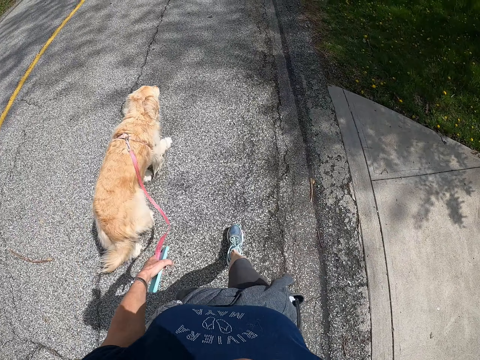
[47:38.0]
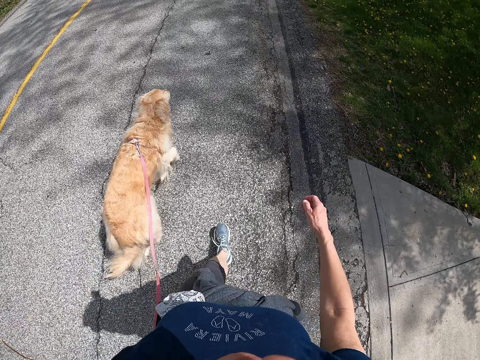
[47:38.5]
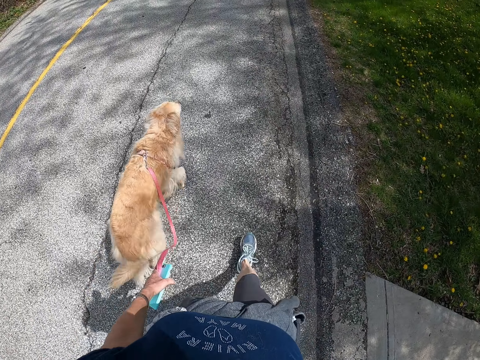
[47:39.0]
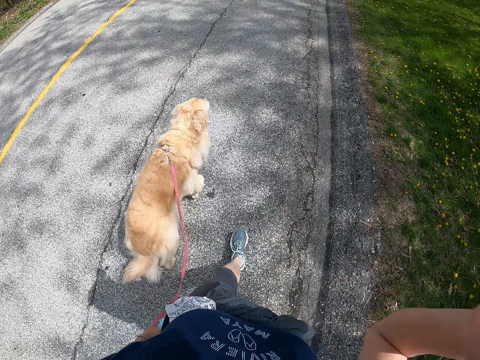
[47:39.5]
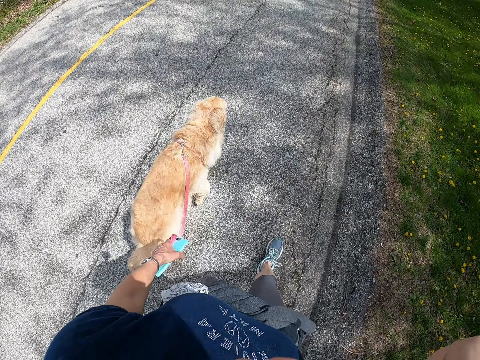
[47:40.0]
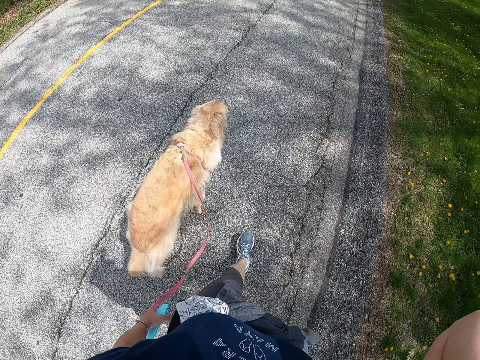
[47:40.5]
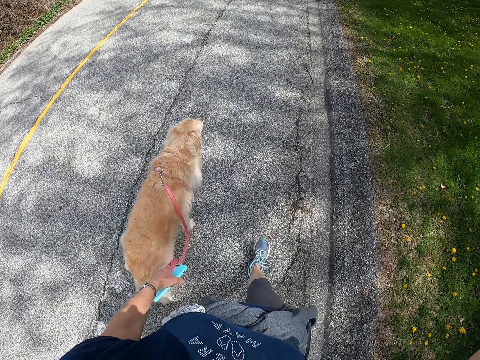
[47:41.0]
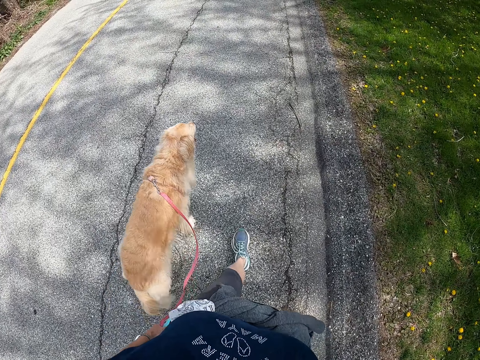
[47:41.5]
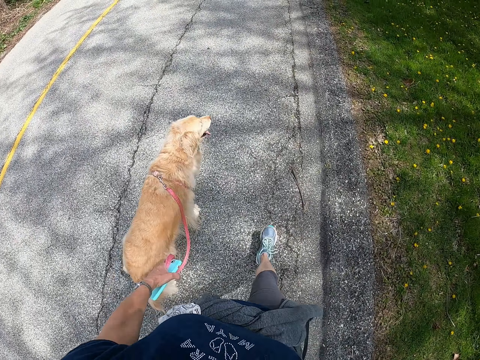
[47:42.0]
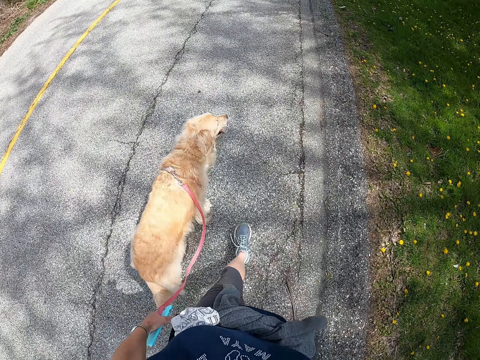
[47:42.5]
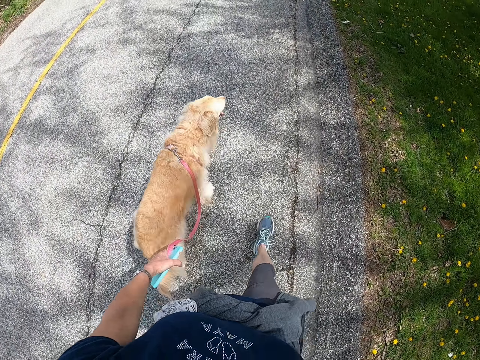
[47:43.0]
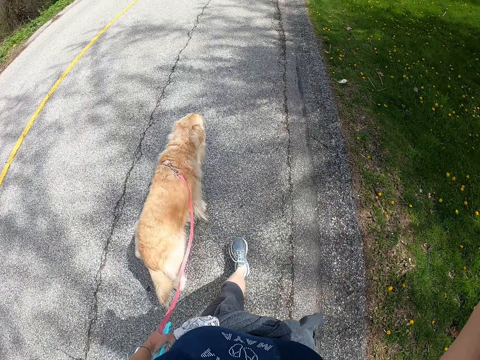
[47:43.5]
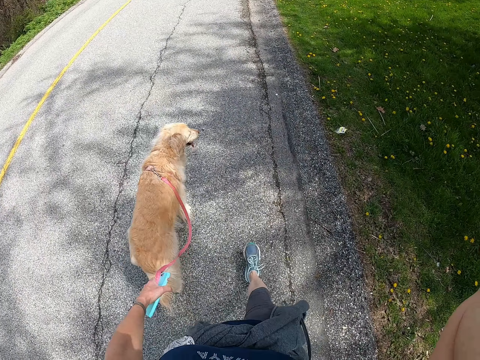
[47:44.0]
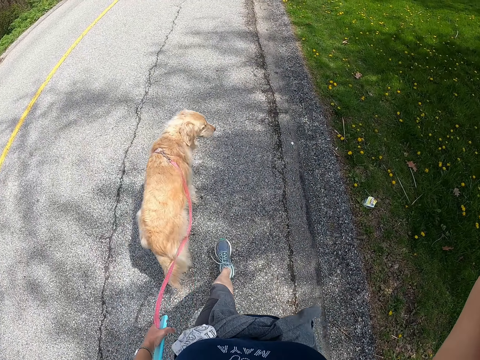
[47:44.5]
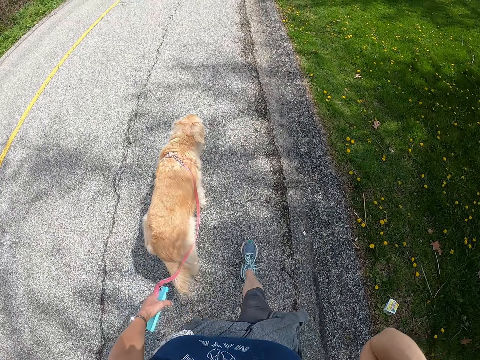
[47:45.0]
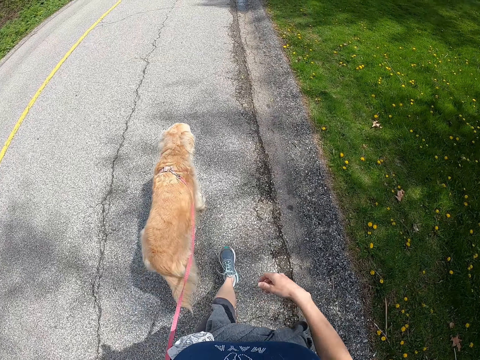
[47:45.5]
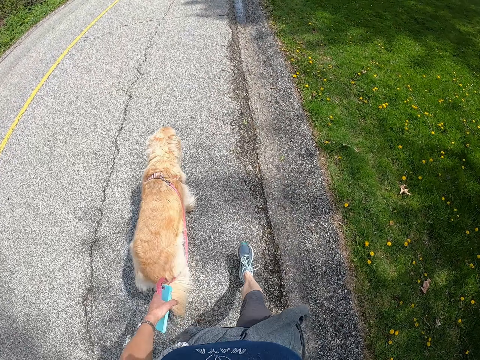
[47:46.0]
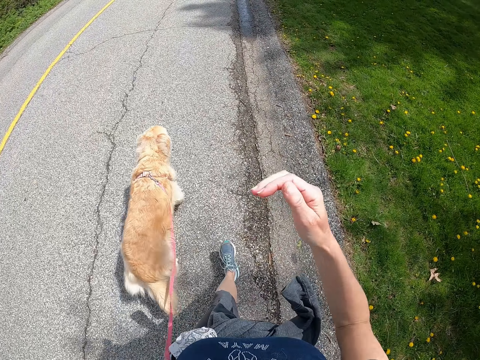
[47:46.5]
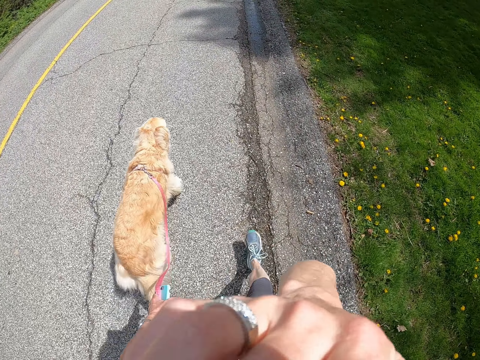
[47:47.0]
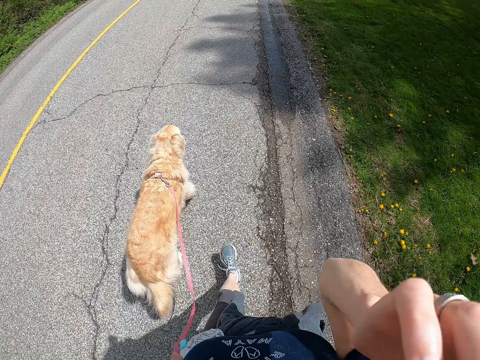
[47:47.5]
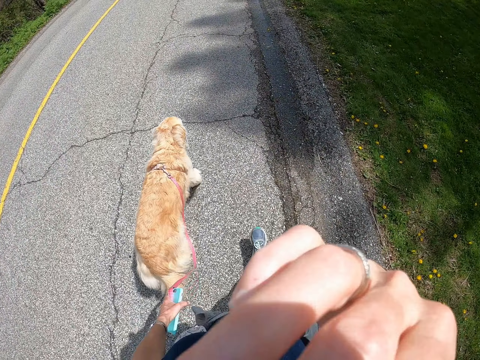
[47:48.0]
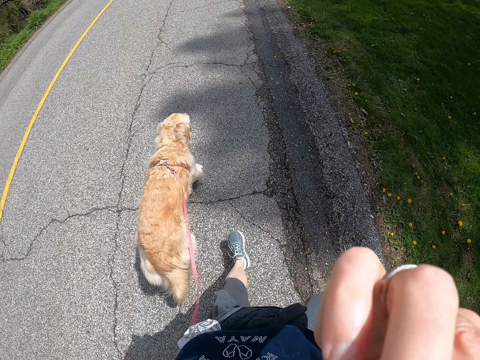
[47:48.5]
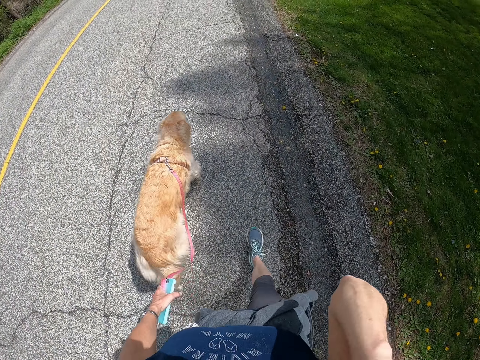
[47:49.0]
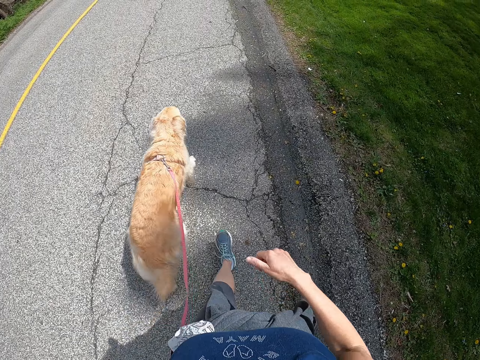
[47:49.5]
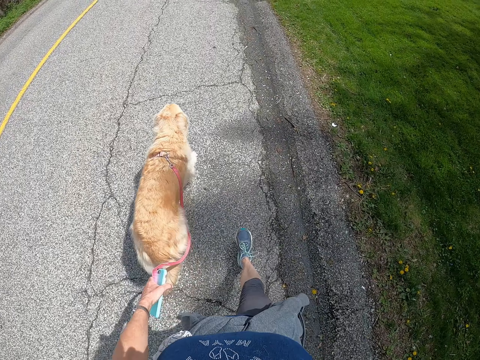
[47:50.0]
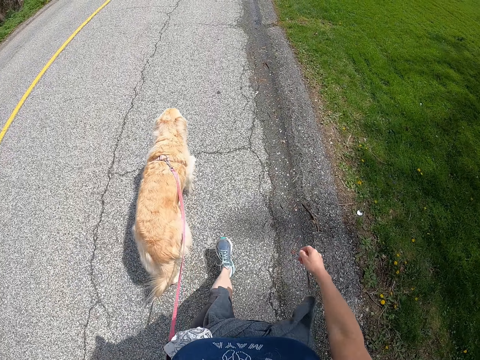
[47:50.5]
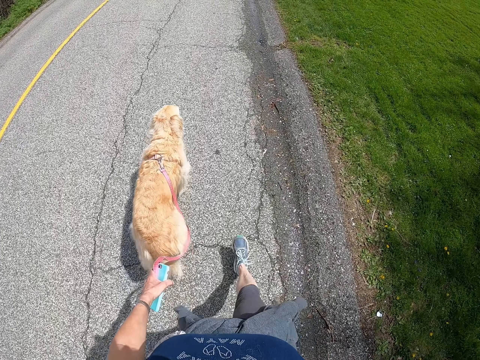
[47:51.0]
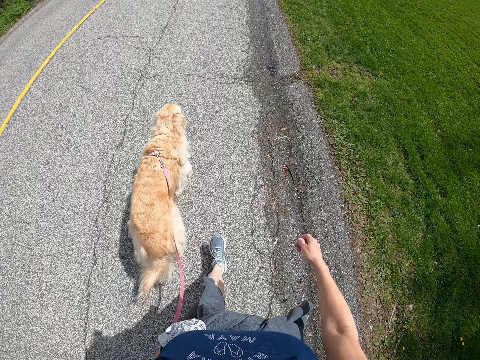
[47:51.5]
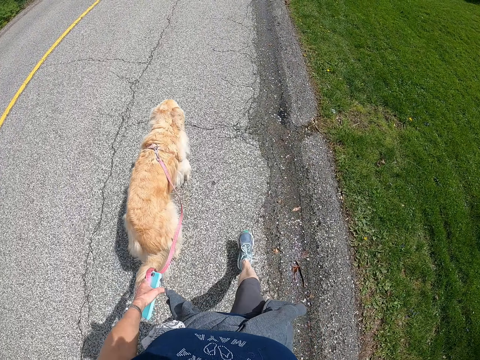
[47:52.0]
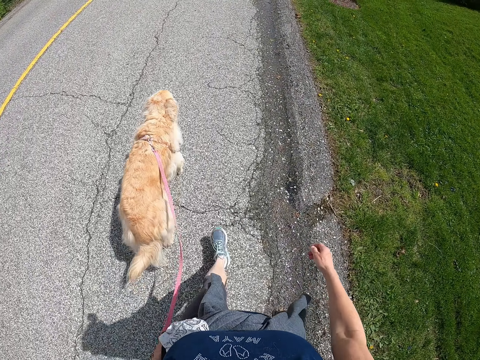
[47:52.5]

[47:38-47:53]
The camera wearer does something. They do something again.

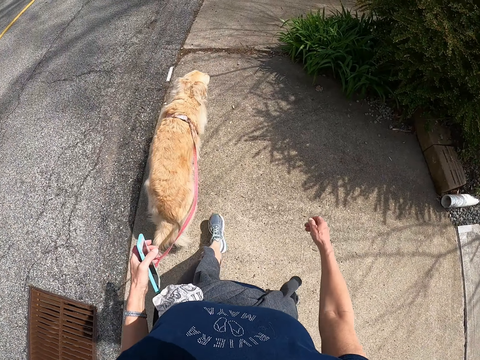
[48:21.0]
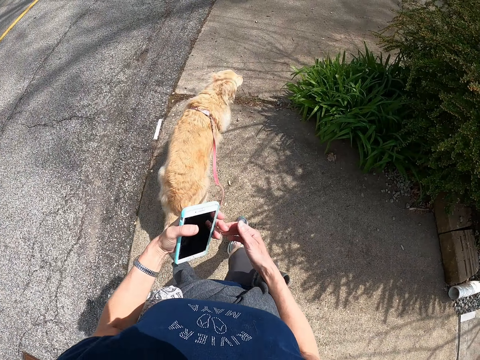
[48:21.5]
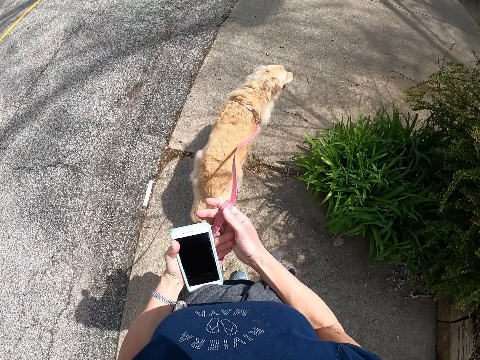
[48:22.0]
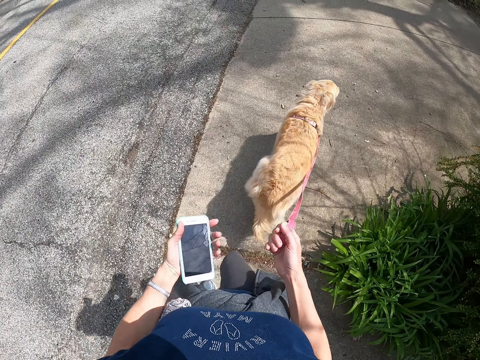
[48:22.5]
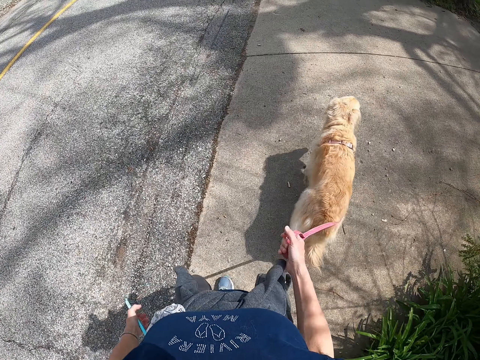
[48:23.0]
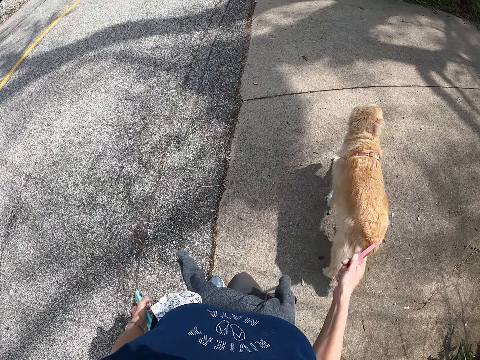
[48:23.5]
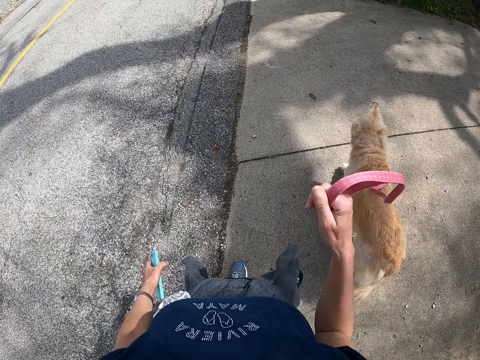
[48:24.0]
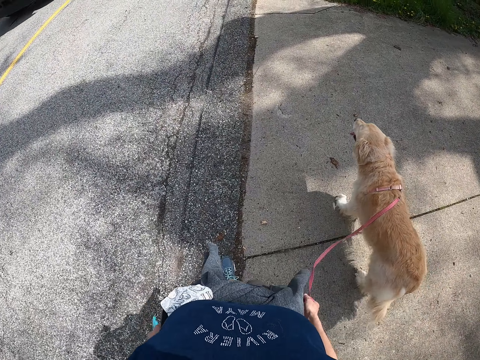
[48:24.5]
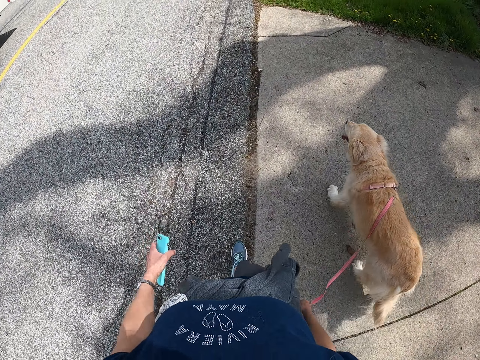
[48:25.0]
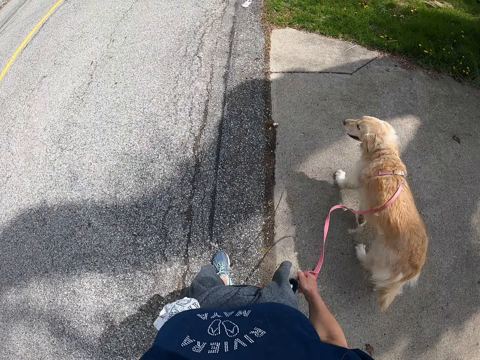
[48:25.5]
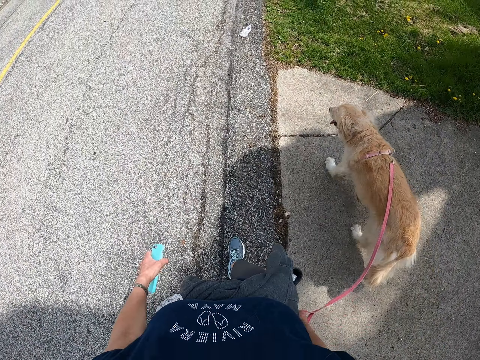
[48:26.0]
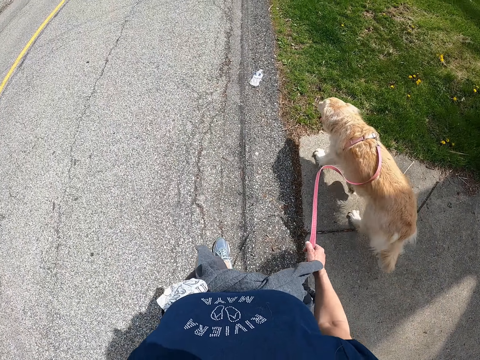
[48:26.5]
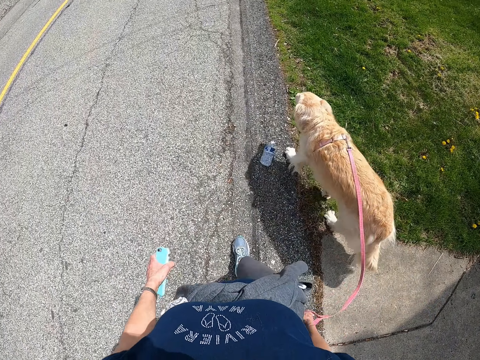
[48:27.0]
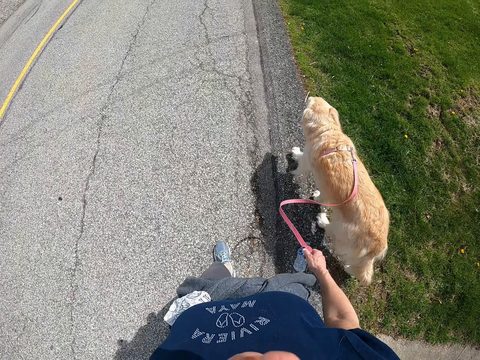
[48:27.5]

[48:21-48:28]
The camera wearer moves the leash to her right hand.

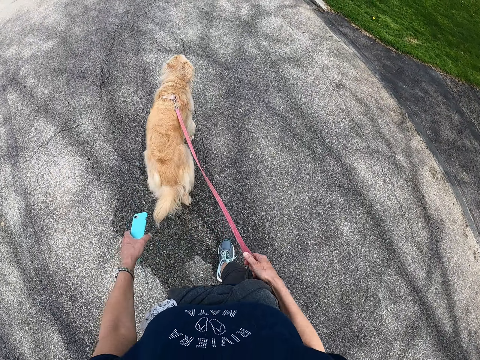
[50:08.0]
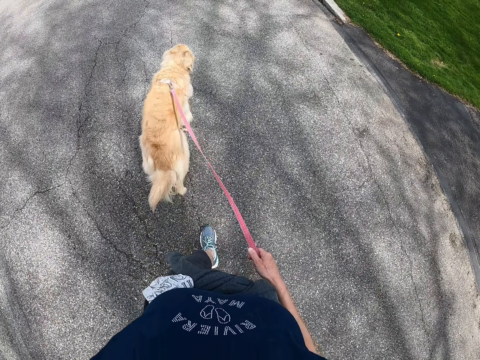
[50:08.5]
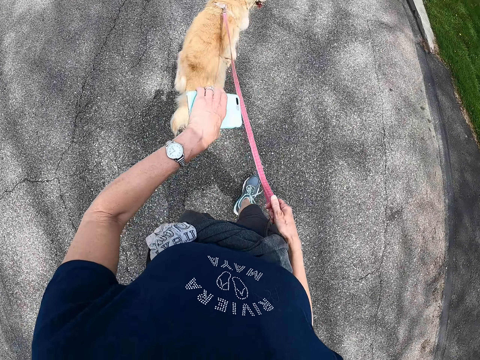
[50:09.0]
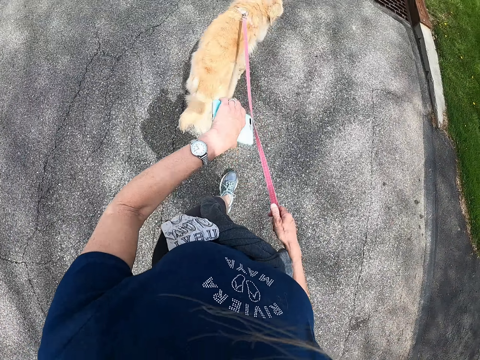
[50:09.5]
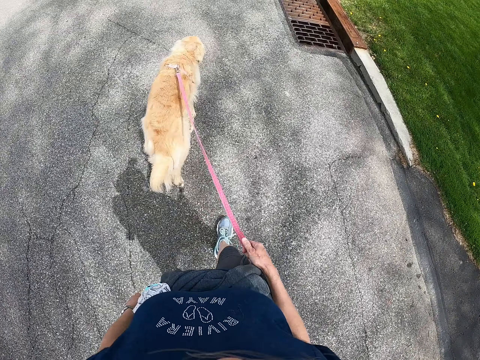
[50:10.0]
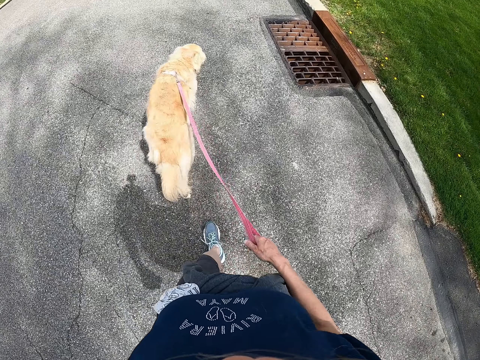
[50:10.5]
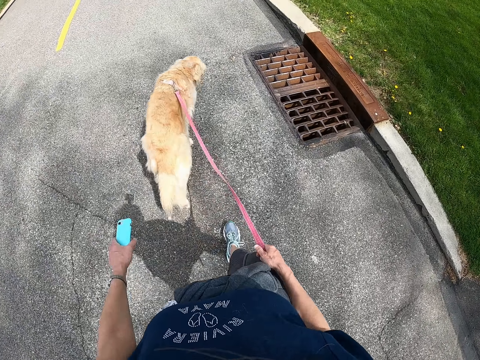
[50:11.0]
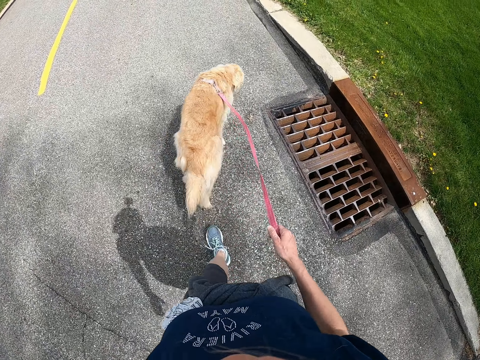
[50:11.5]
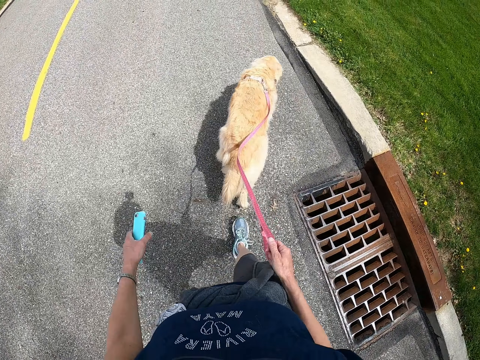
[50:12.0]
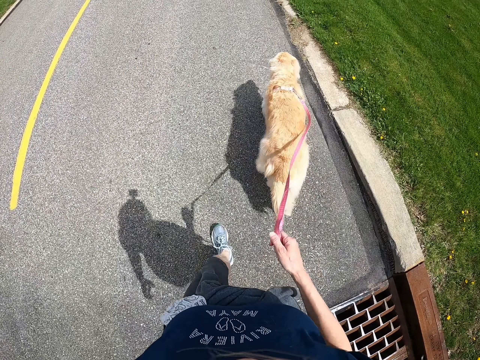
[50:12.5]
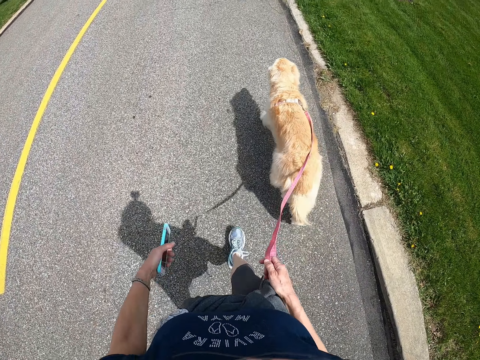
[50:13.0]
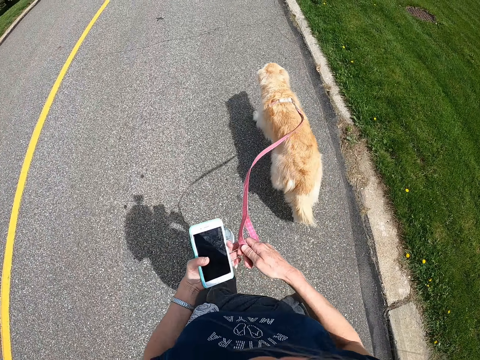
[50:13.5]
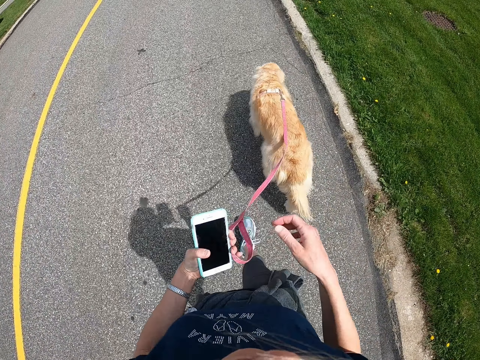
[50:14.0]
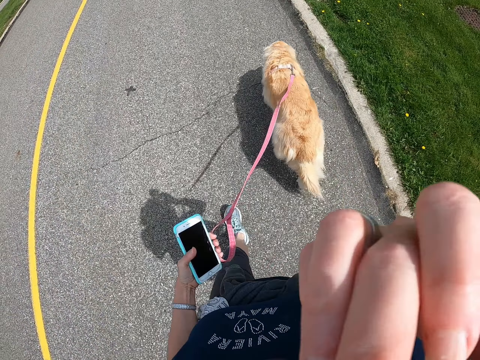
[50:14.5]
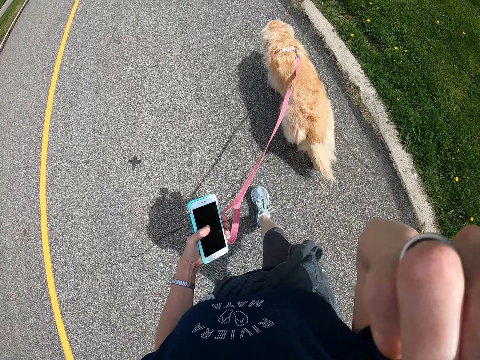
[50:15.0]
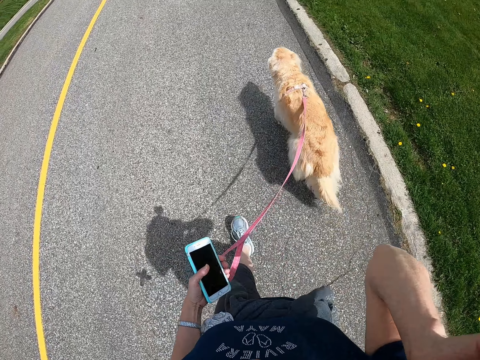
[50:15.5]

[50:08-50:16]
The camera wearer looks at the wrist watch. They walk along the road with a dog. They hold the dog leash. They pass the dog leash to the left hand. They scratch their face. They walk along the road.
